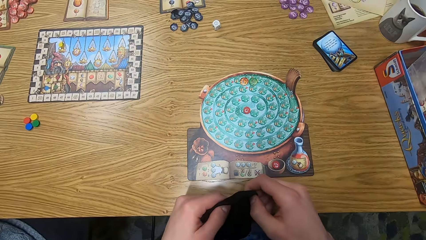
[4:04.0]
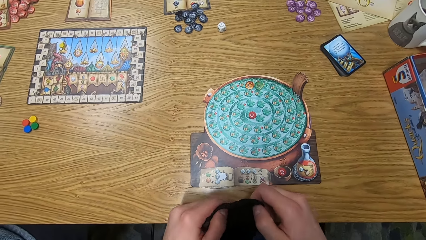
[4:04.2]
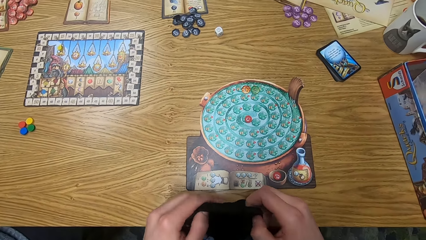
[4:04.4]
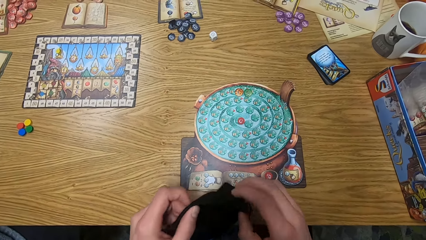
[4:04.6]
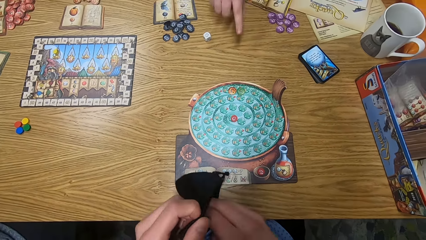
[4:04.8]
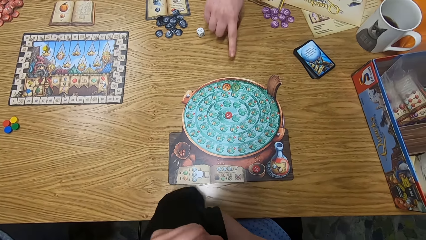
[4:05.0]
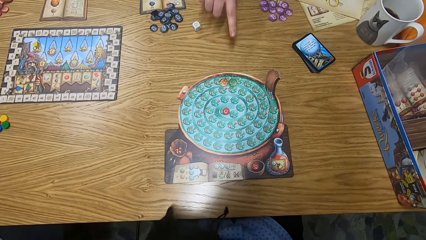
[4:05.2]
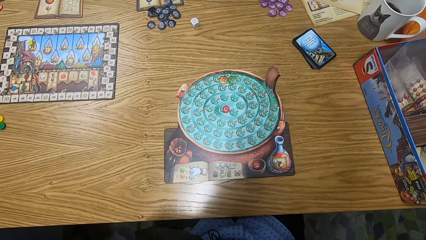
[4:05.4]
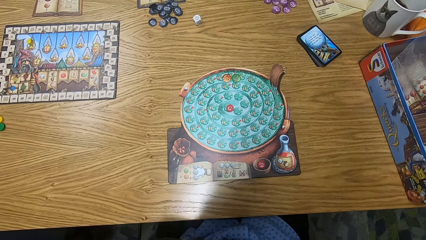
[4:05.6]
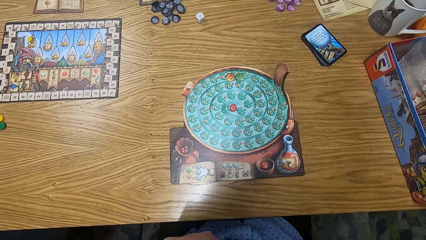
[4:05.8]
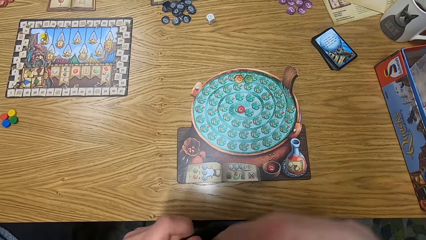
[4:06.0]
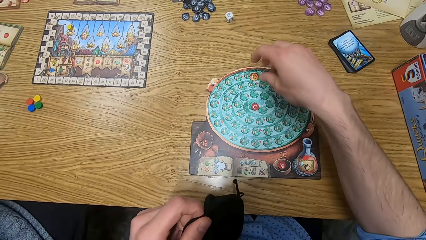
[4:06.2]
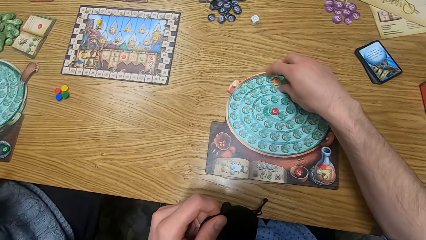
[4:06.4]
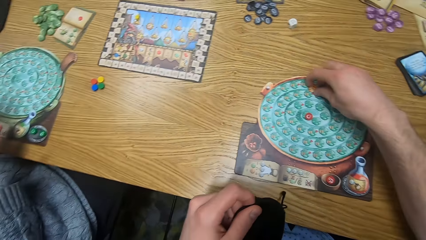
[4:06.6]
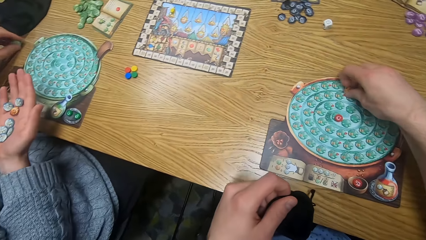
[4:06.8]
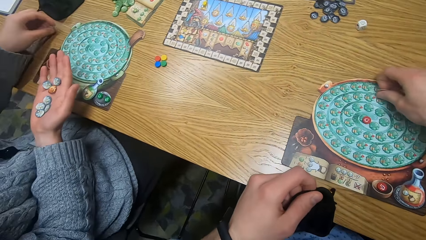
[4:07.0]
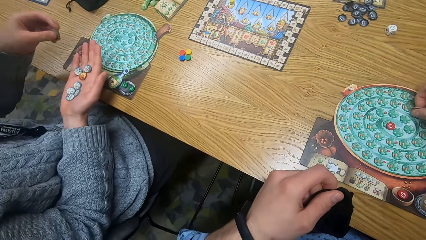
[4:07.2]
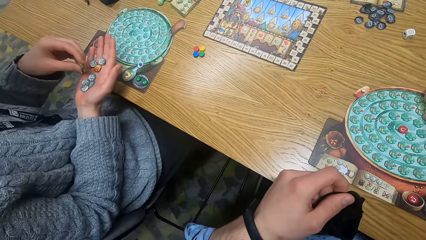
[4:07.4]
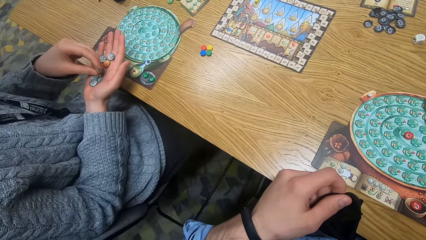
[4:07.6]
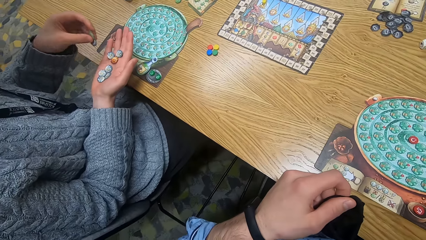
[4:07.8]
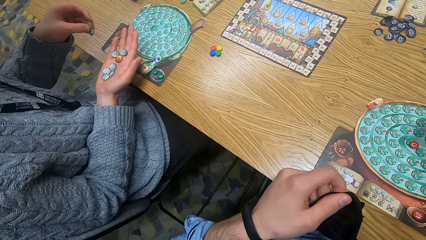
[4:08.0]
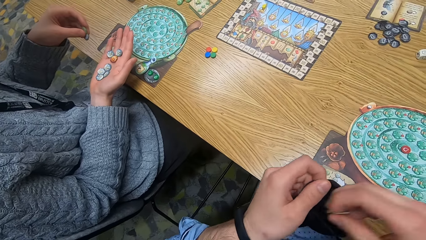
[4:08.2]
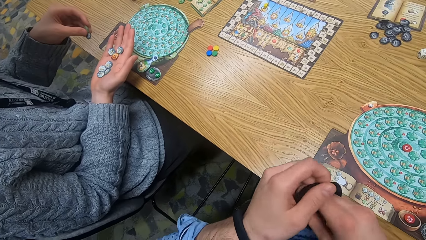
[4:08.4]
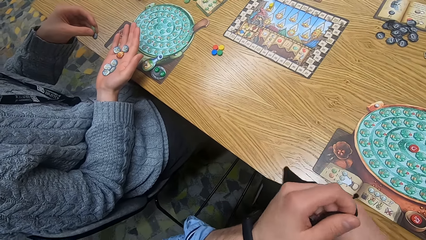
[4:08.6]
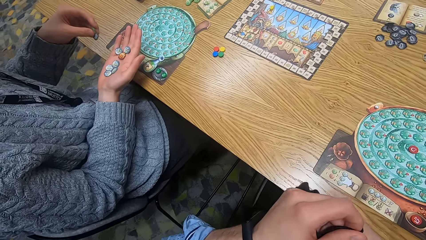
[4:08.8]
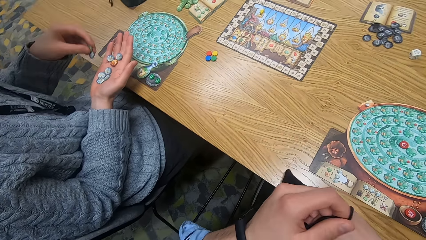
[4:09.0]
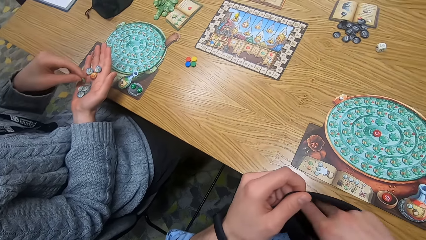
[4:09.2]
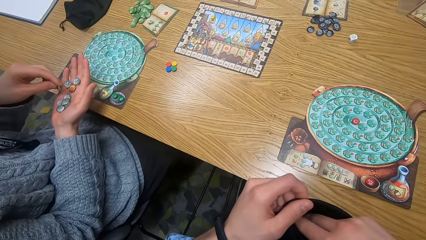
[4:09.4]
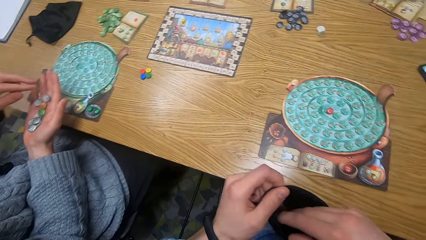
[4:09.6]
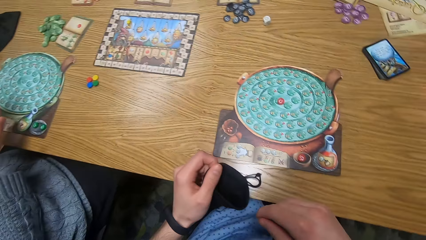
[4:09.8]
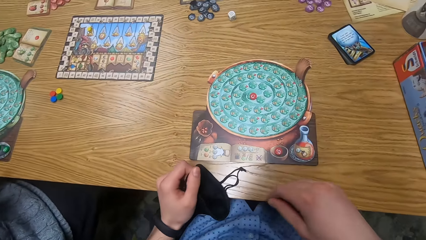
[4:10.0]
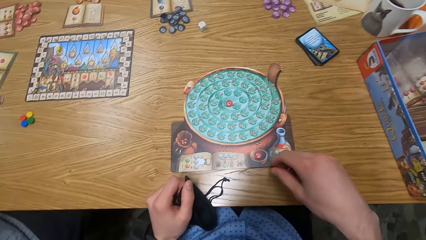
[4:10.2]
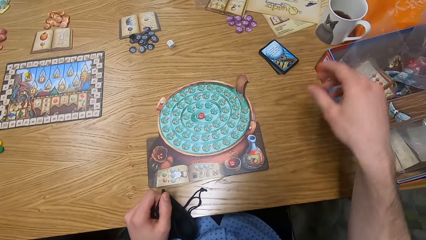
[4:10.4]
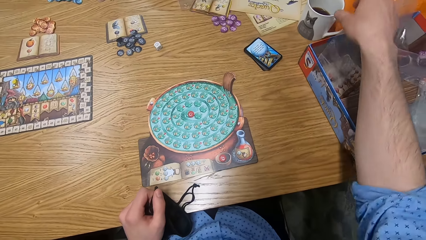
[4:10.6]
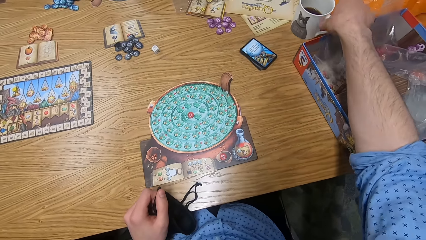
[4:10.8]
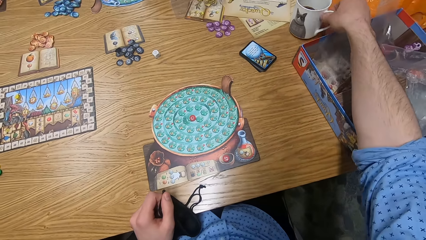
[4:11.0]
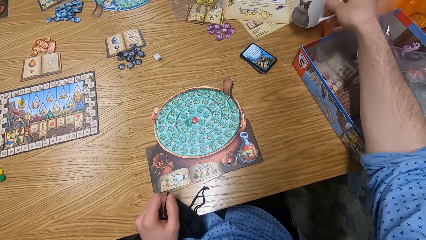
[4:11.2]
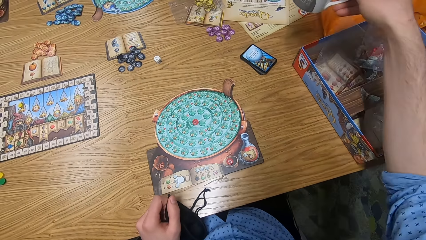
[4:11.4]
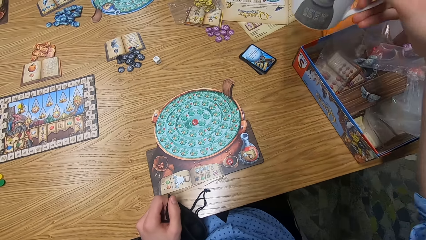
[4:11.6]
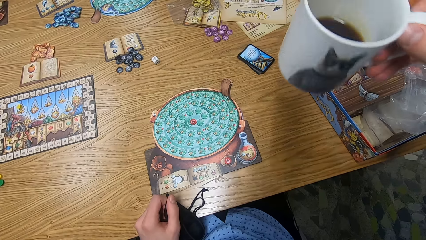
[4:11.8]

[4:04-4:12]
The camera wearer opens the black bag with both hands. The woman points at the player board with her right hand. The camera wearer puts his right hand in the black bag. He picks the orange token from the table with his right hand. The man picks a white token from the table with his left hand, places the white token on his right hand and lifts the white token with his right hand. The camera wearer places his right hand in the black bag. The man drops the white token with his right hand. The camera wearer picks the cup of coffee from the table with his right hand.

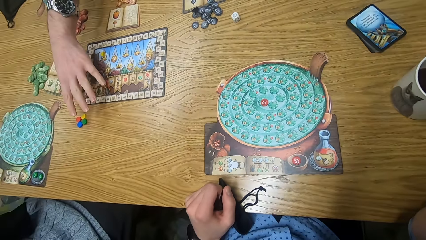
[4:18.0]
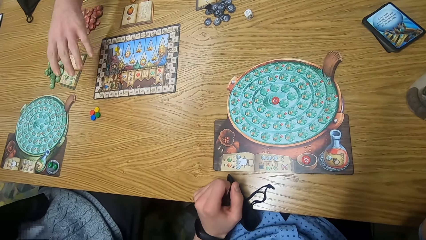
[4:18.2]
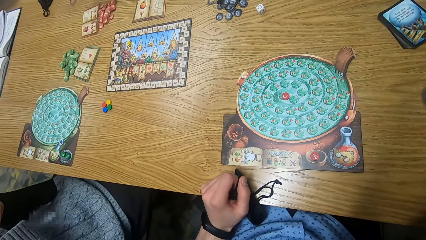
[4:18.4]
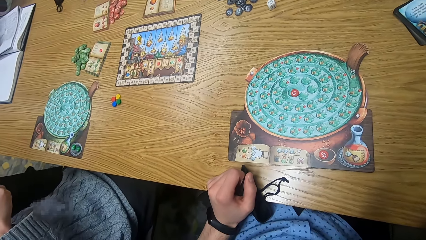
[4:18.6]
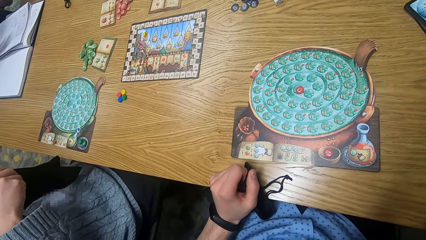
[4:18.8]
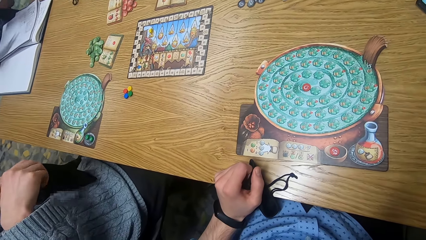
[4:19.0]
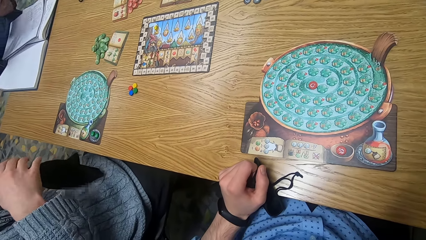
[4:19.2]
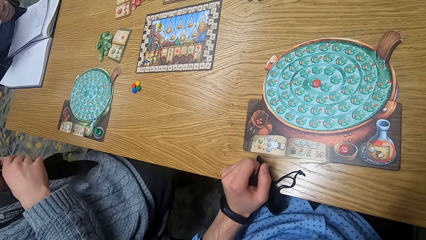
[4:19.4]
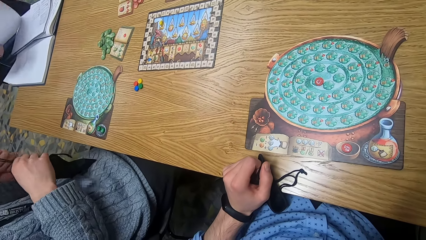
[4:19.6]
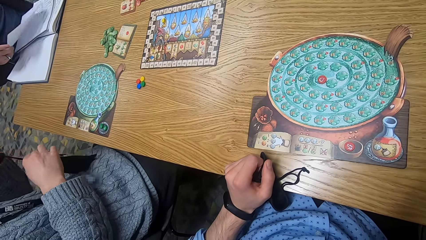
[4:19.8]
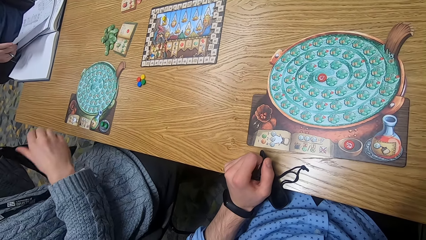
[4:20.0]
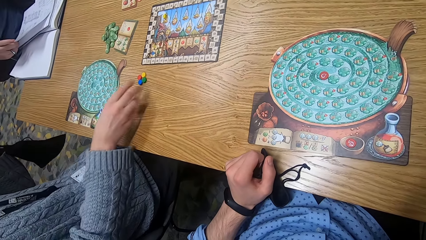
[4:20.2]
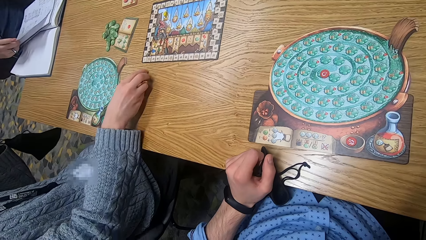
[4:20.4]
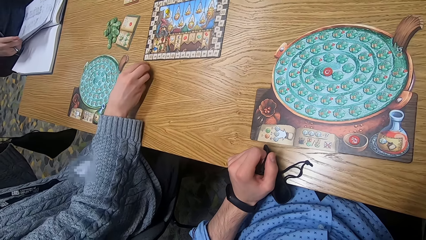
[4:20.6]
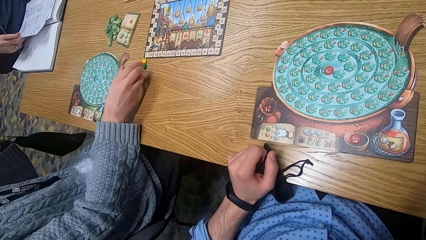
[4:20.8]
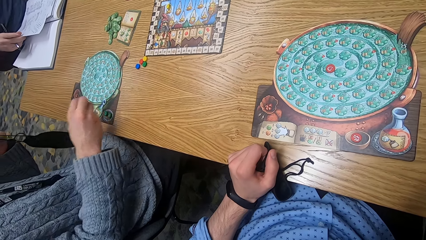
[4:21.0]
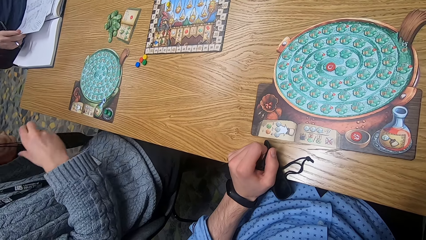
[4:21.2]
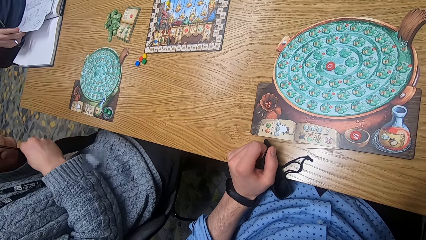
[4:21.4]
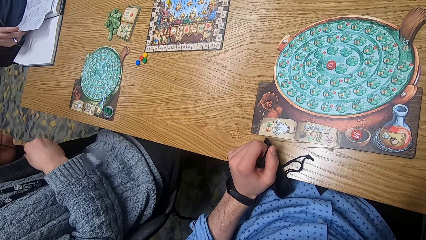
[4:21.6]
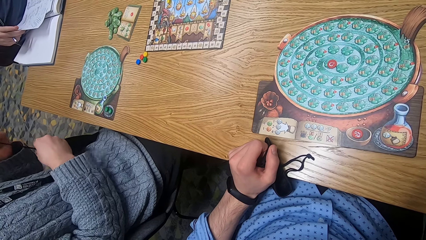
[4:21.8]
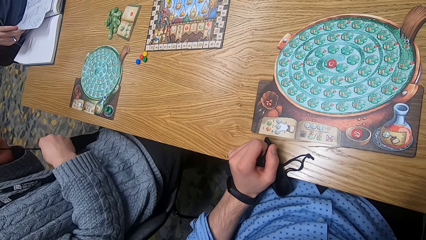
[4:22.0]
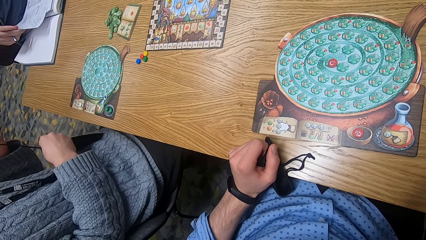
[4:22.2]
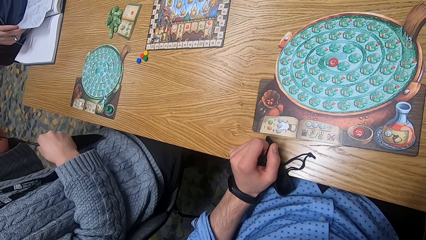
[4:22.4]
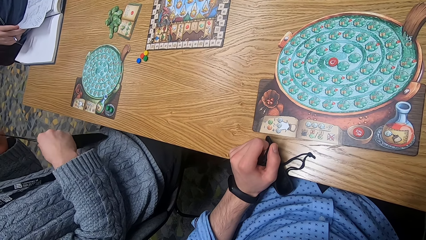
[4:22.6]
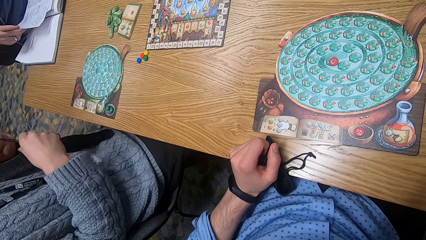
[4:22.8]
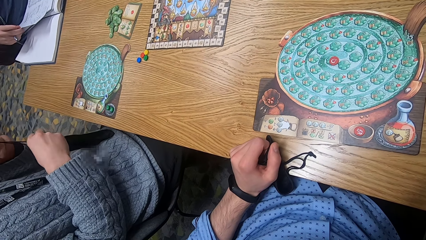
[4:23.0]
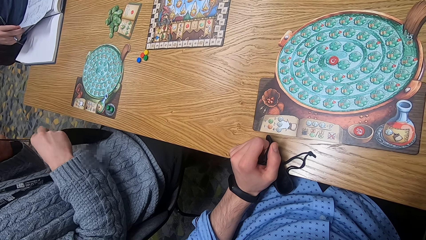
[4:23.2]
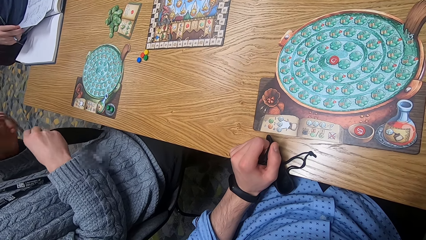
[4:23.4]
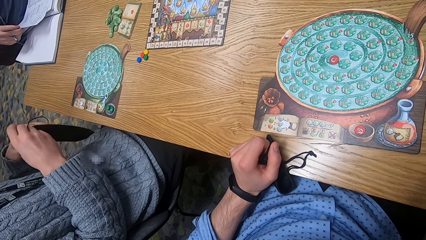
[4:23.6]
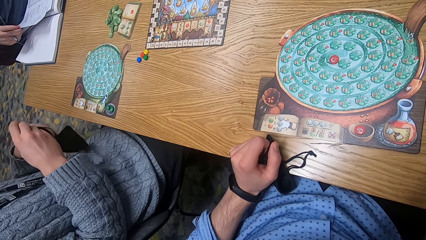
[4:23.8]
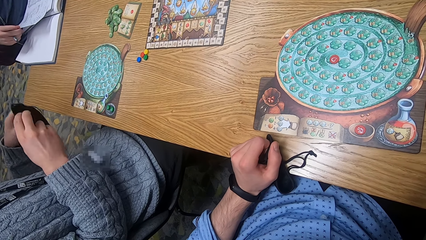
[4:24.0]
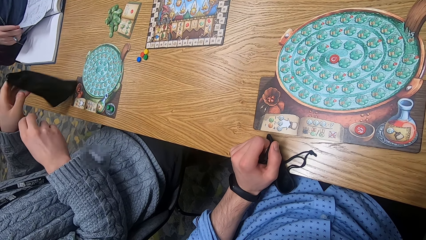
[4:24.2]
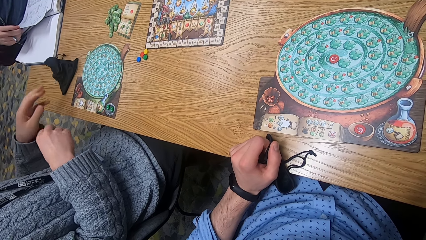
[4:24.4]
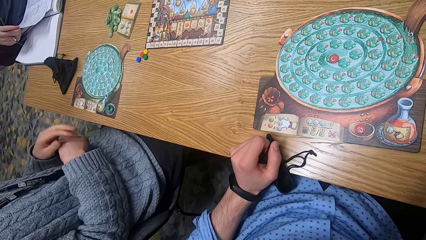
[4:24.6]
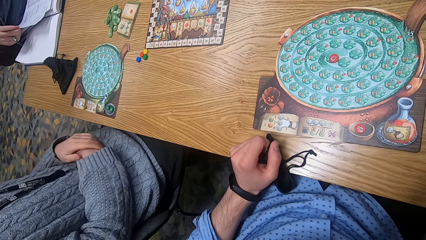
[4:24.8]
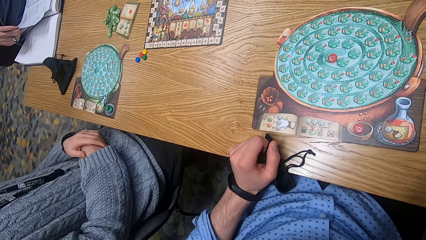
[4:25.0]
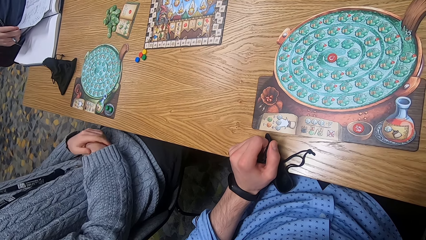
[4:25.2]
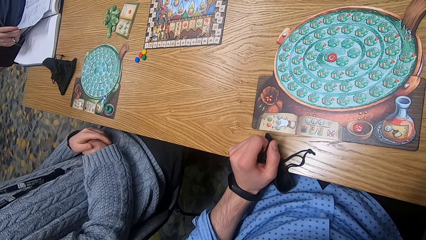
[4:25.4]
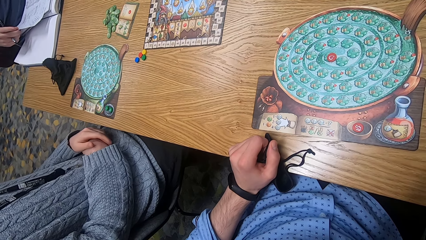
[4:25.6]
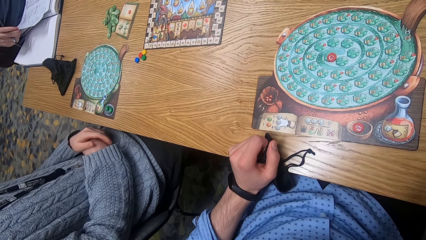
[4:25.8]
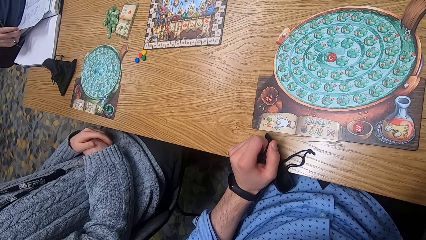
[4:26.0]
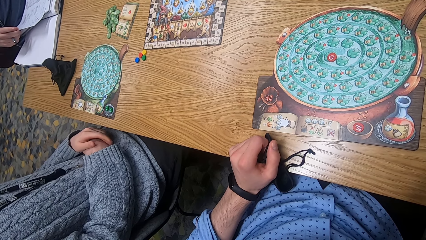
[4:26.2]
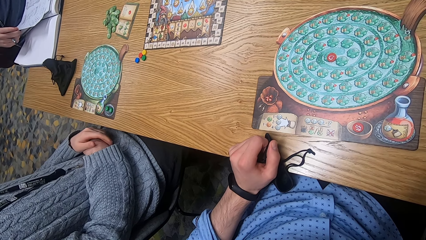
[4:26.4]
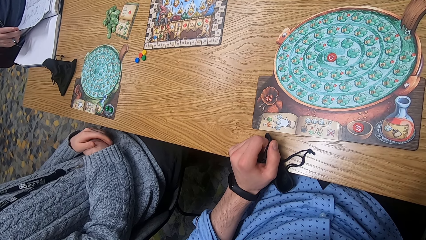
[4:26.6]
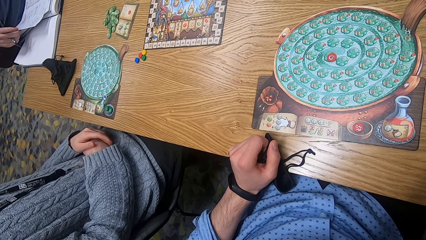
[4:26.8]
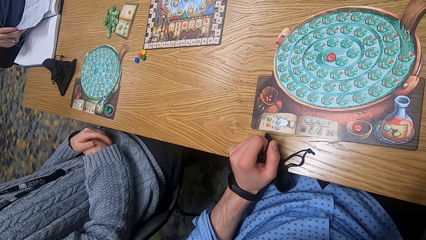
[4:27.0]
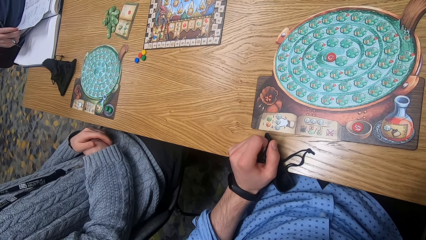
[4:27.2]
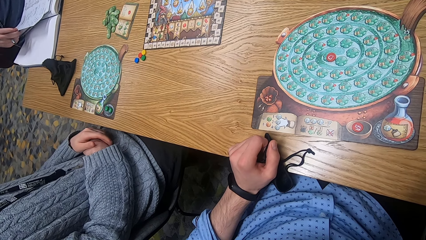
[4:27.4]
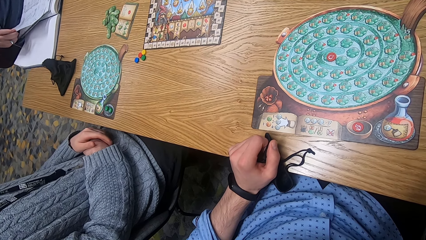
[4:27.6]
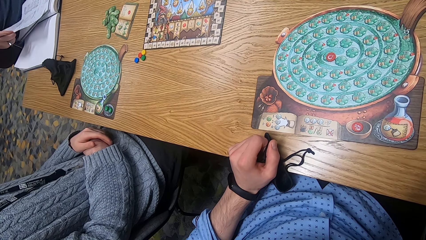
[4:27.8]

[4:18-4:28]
The man closes the black bag with both hands. Another man places the paper on the book with his right hand. The first man moves the chips on the table with his right hand. The first man closes the black bag with both hands. The first man drops the black bag on the table with his left hand.
